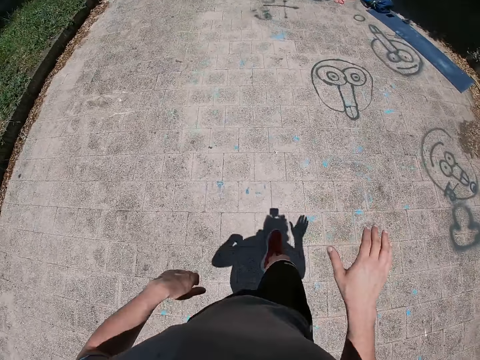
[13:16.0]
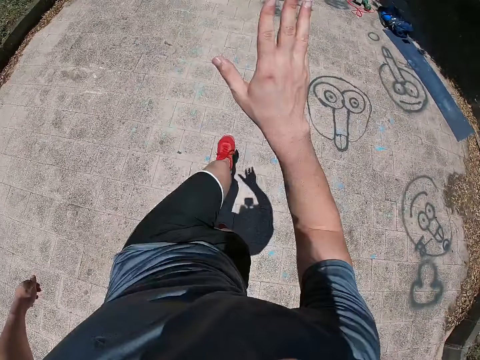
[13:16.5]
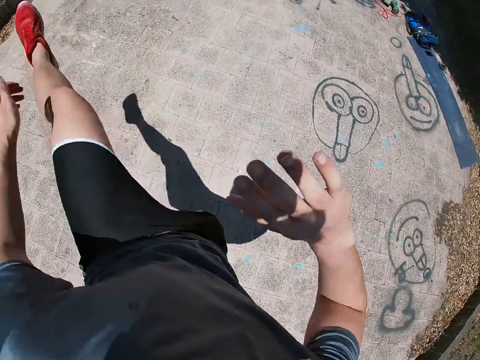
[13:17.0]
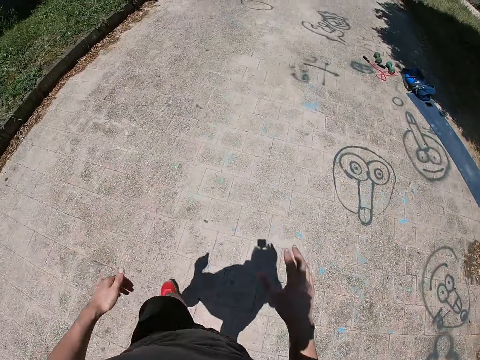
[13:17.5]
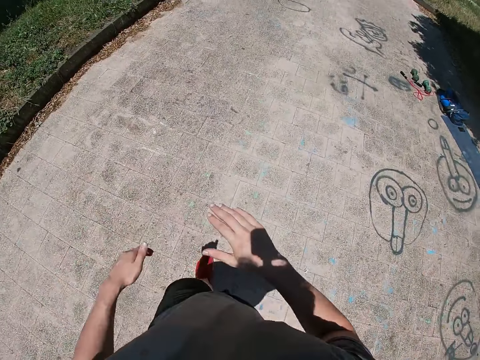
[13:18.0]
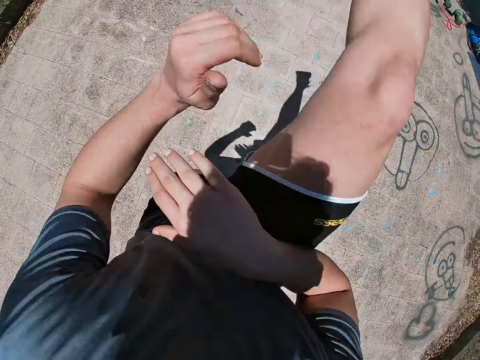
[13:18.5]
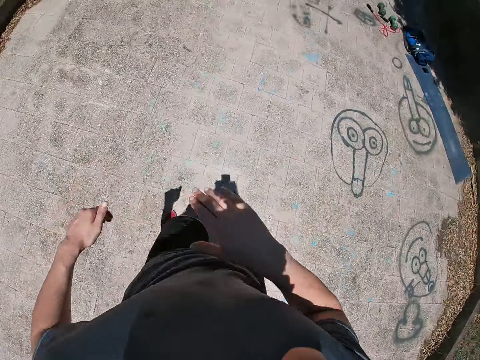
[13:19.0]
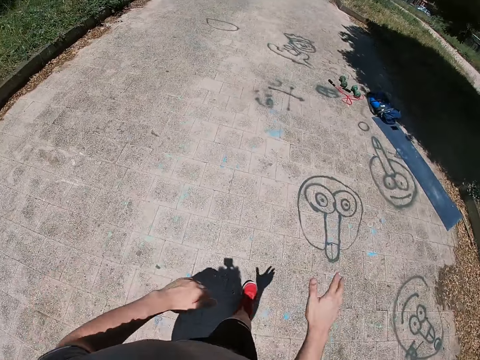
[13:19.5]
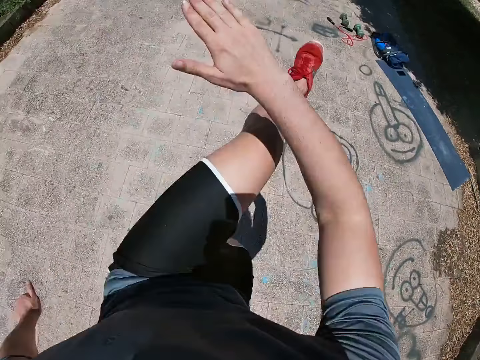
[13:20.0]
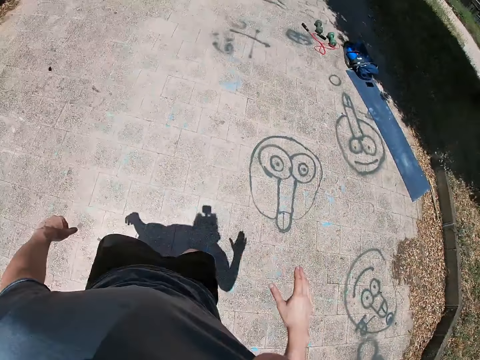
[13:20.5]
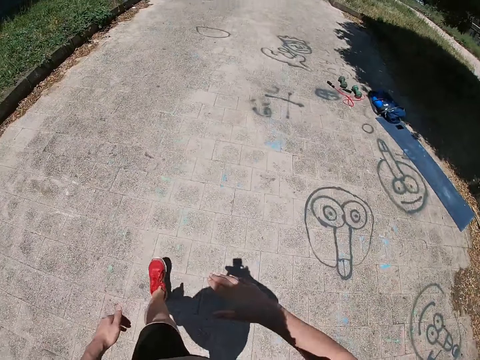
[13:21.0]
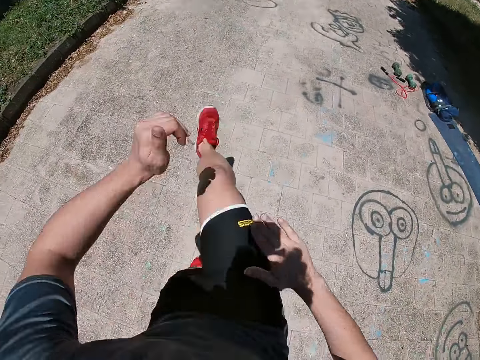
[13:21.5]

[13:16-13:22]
The camera wearer stretches his legs. He does the kicks exercise.

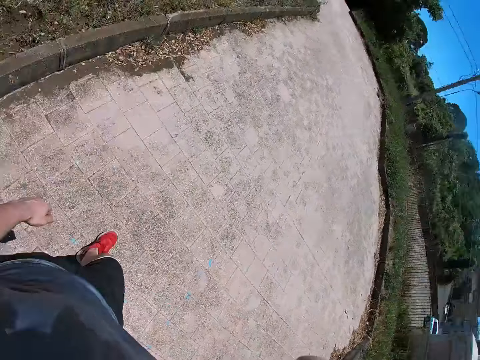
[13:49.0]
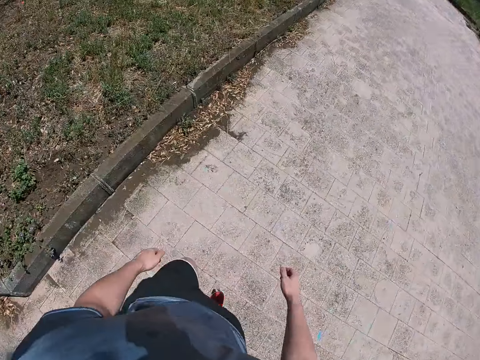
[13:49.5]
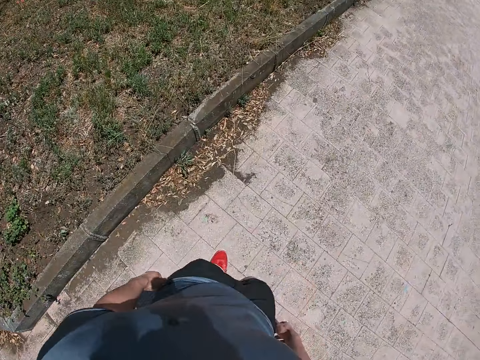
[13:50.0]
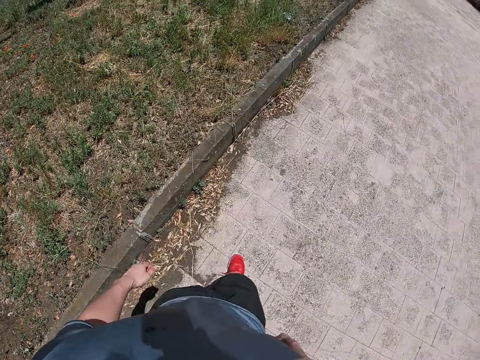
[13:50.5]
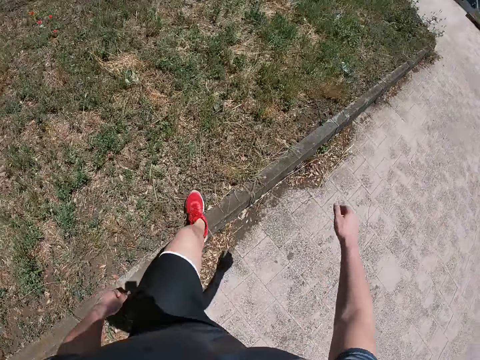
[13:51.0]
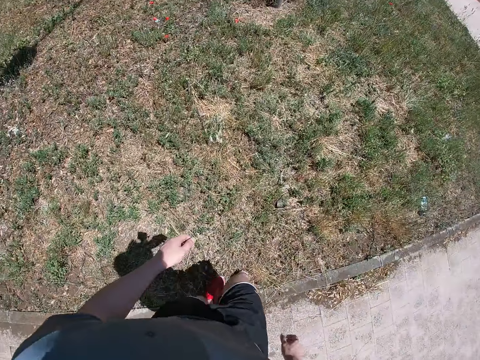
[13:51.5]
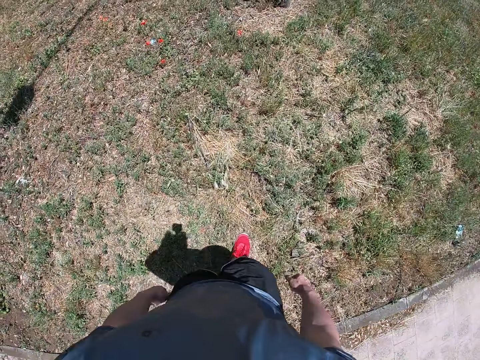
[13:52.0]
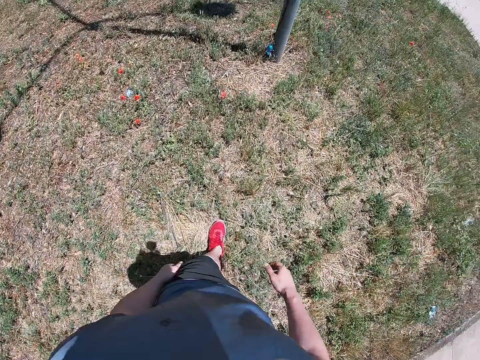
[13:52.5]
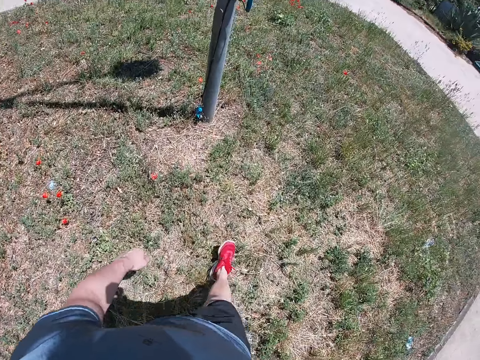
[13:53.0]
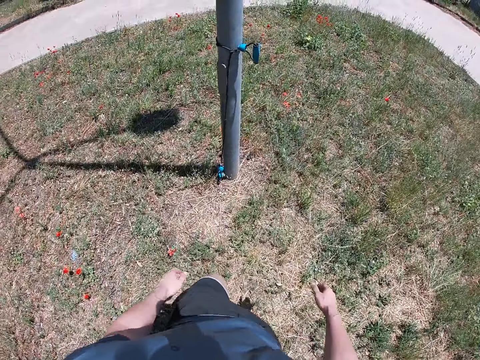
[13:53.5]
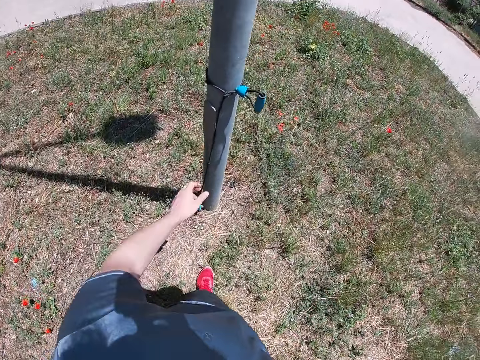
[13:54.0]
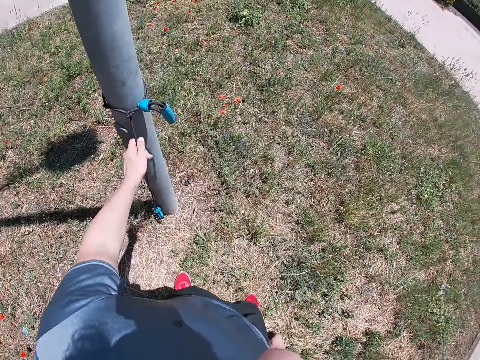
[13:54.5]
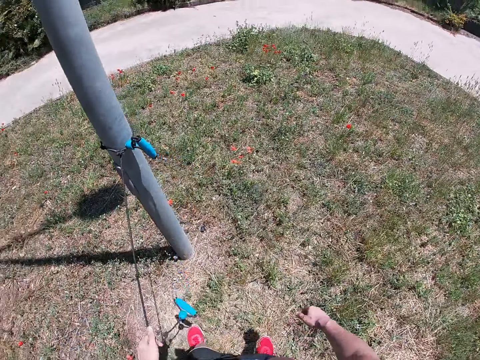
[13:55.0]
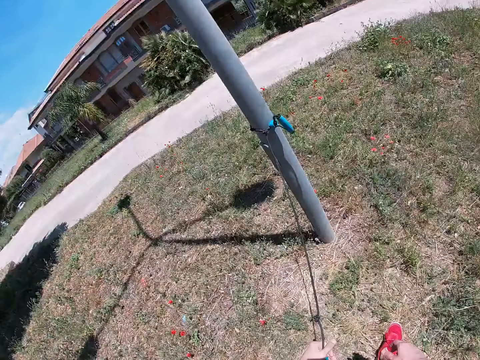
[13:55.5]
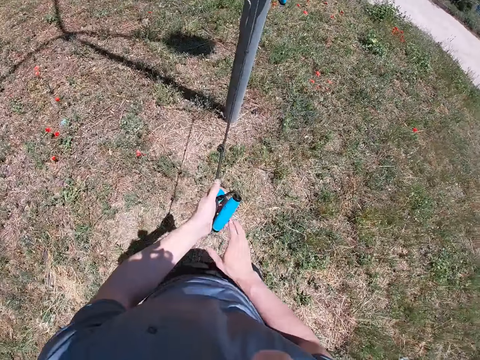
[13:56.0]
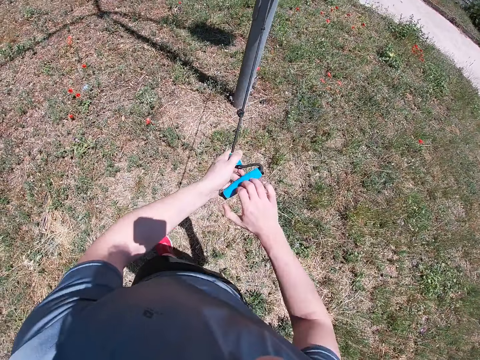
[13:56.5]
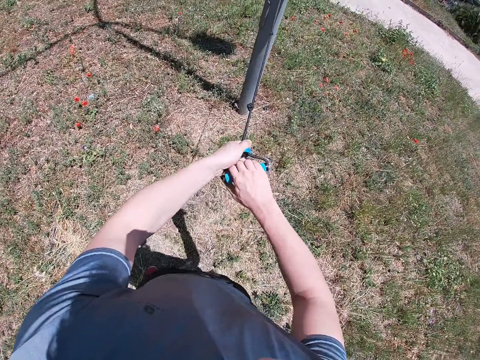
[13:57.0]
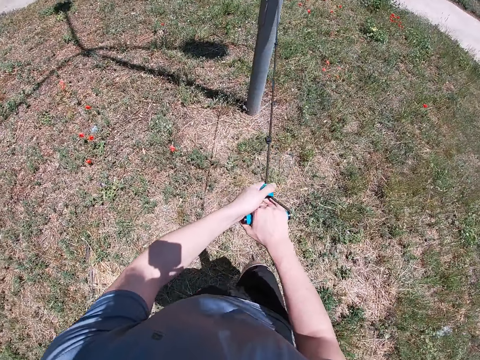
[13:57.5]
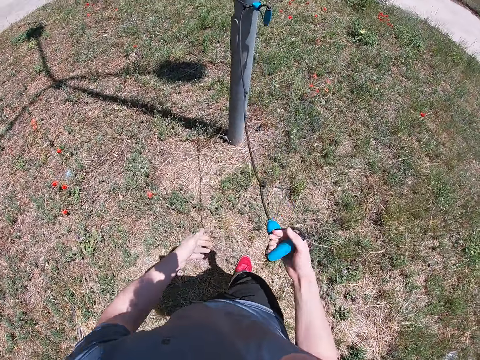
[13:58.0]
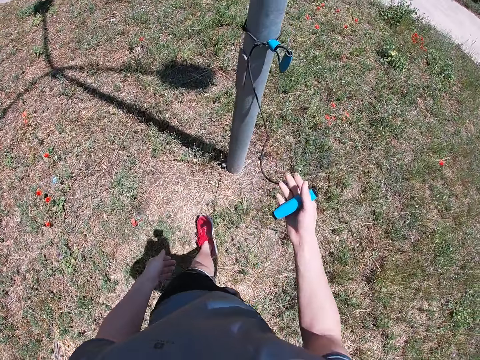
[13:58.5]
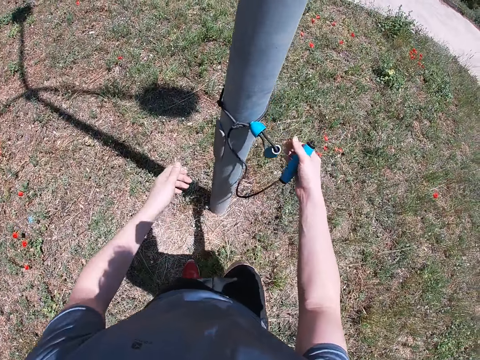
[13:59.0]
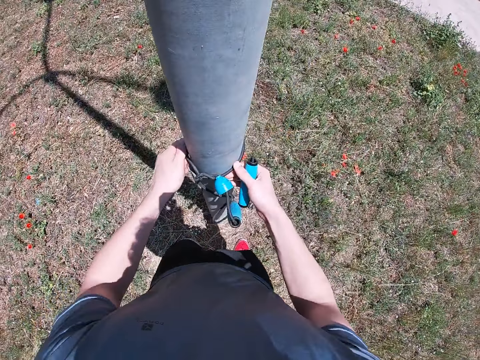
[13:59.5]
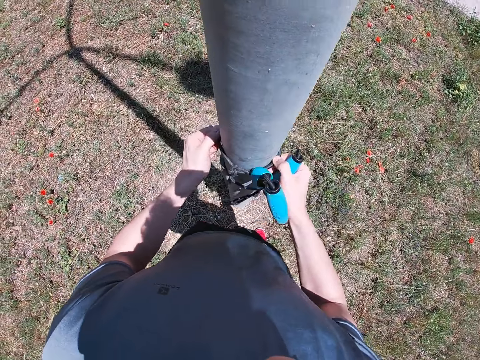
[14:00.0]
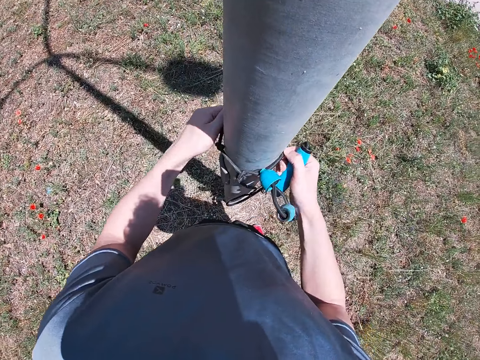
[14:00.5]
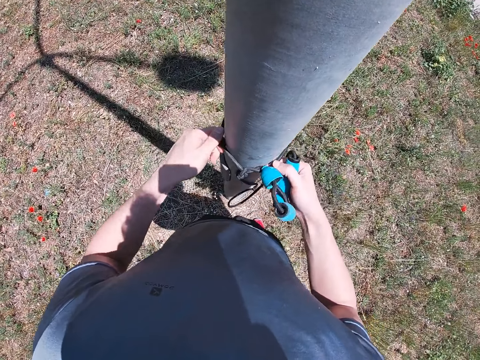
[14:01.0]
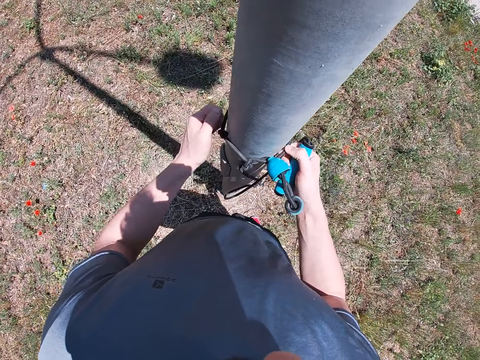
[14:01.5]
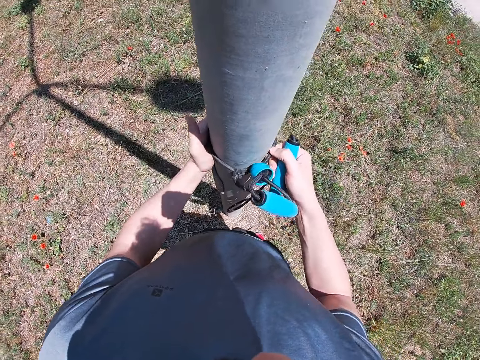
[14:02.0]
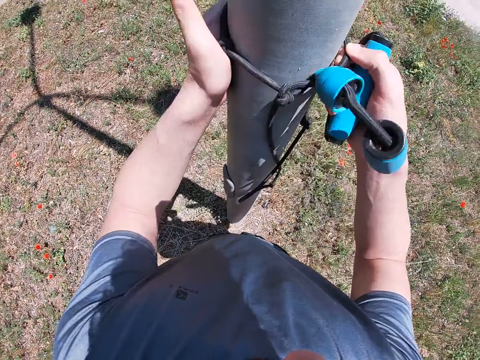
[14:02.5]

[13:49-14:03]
The camera wearer walks towards the pole. He pulls a rope on the pole with his left hand. He pulls the rope with his right hand. He adjusts the rope on the pole with both hands.

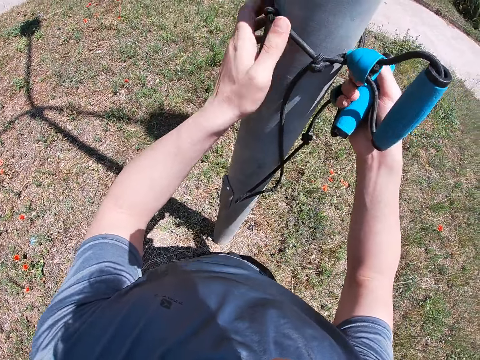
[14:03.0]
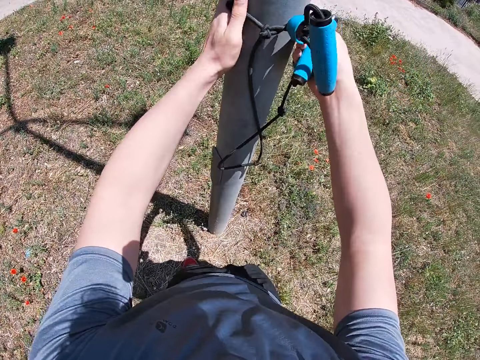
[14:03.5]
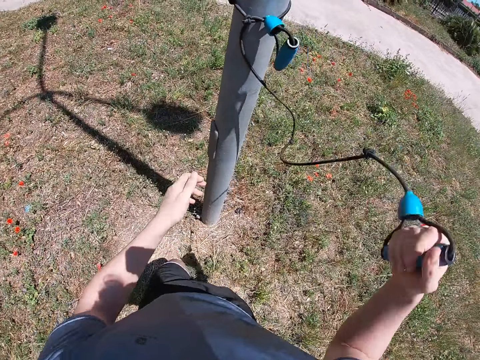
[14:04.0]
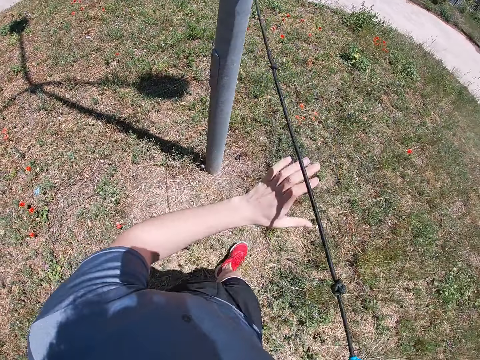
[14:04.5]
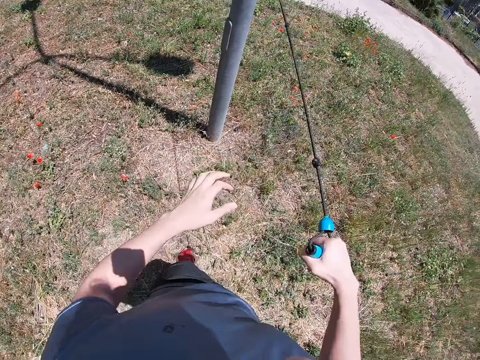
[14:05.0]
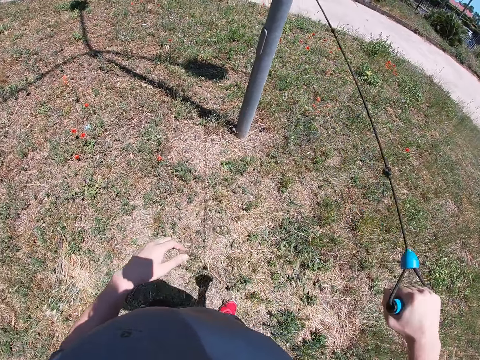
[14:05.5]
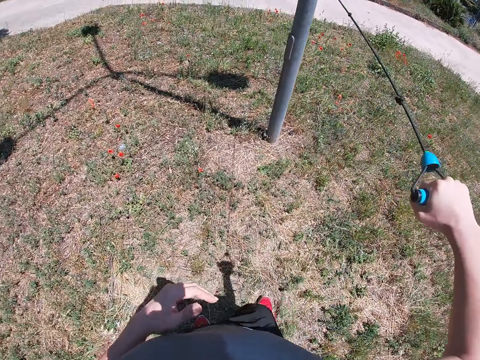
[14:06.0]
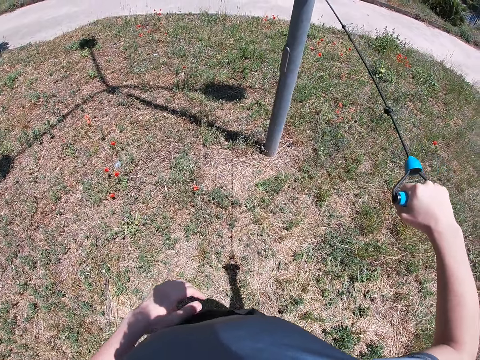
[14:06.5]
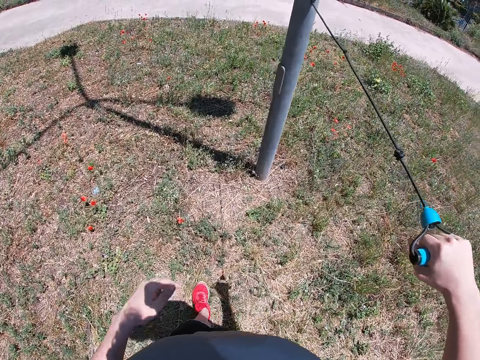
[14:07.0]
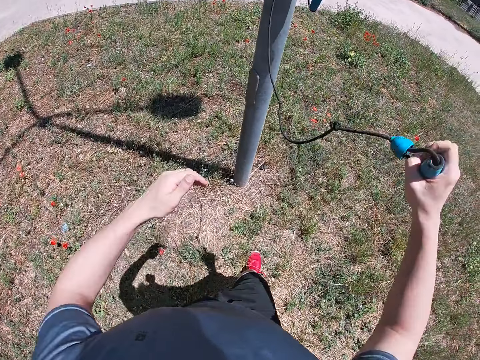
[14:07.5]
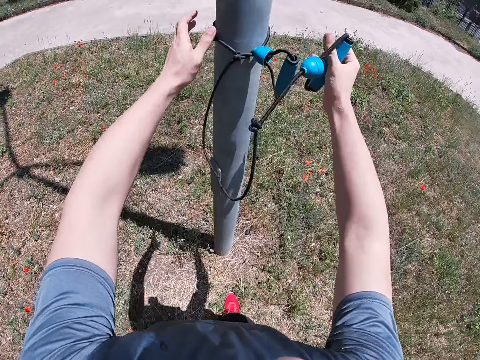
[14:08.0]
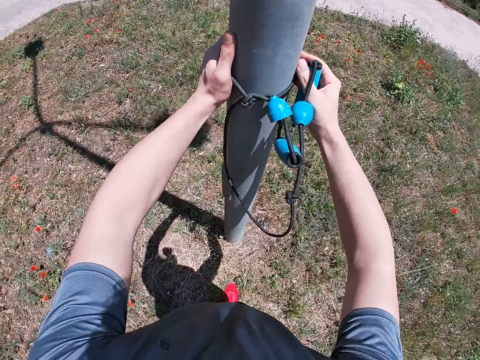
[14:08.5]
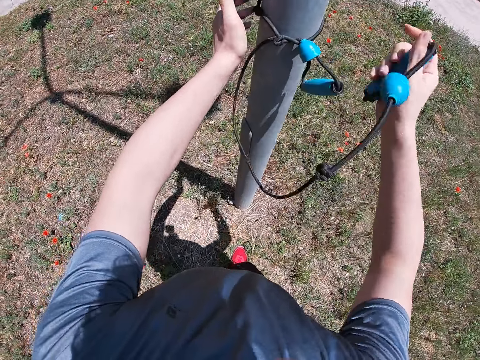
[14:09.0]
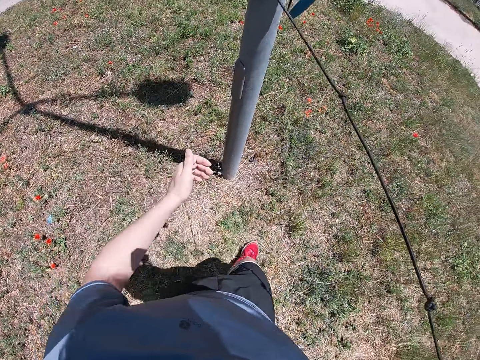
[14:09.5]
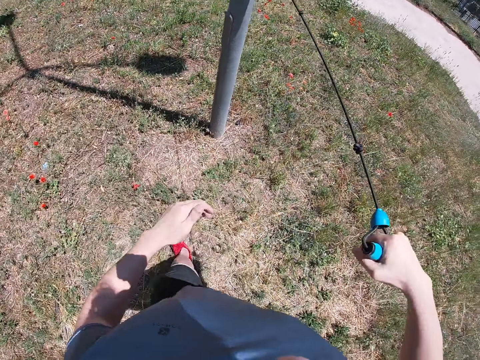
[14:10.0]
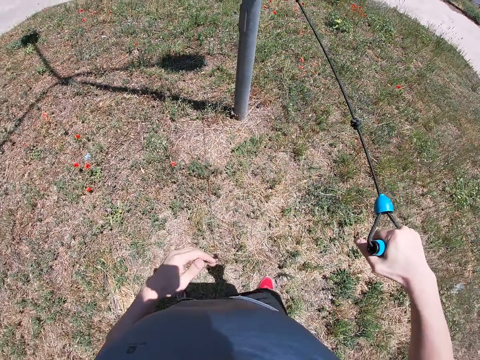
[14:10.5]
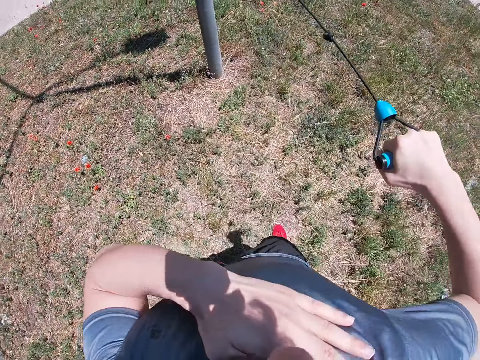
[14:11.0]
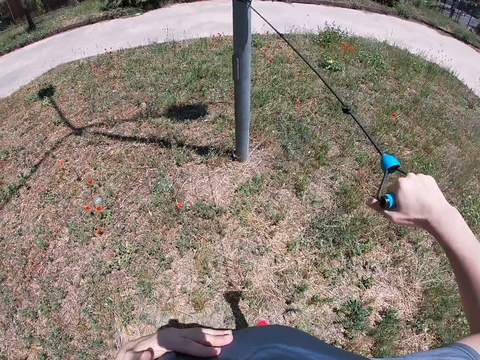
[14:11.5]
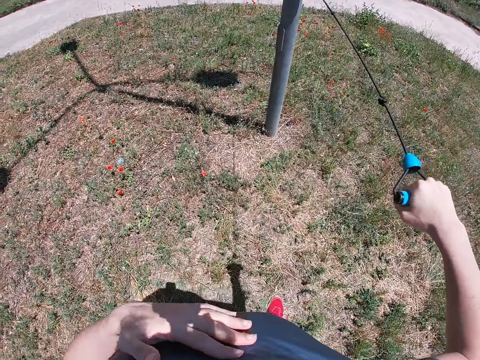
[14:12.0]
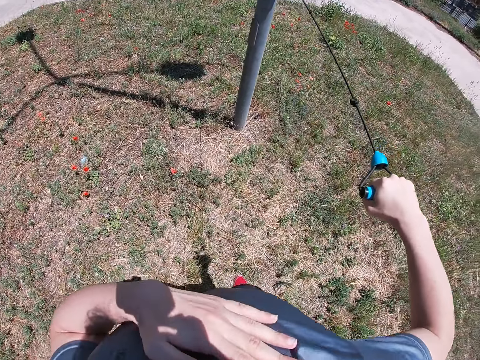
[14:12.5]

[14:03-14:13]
The camera wearer pulls the rope with his right hand. He adjusts the rope on the pole with both hands. He pulls the rope with his right hand. He touches his body with his left hand.
